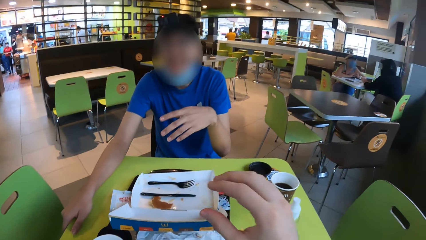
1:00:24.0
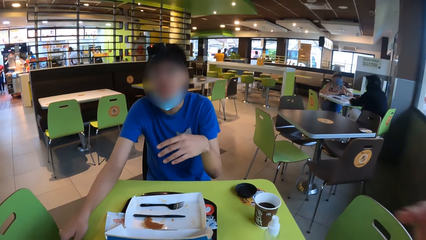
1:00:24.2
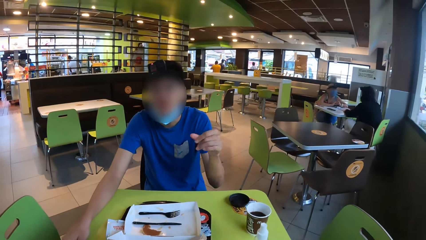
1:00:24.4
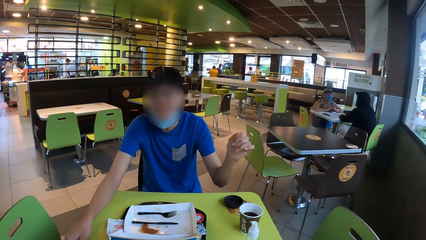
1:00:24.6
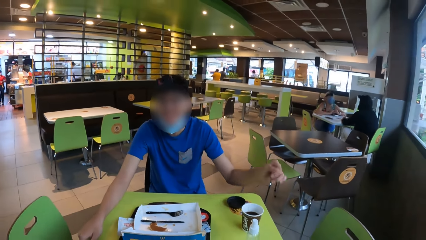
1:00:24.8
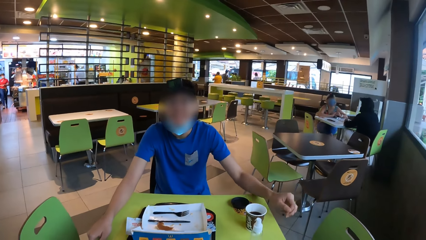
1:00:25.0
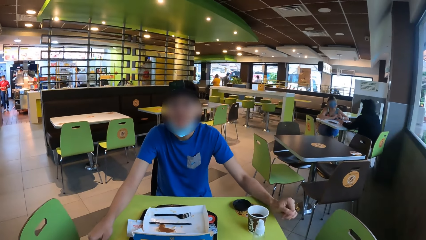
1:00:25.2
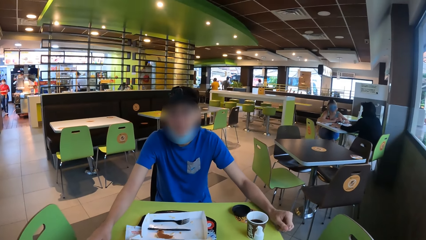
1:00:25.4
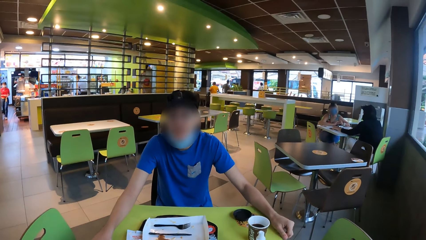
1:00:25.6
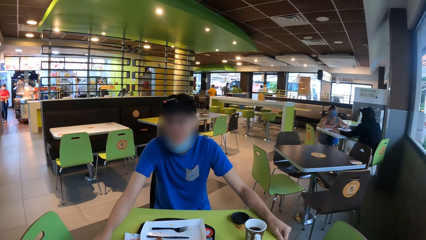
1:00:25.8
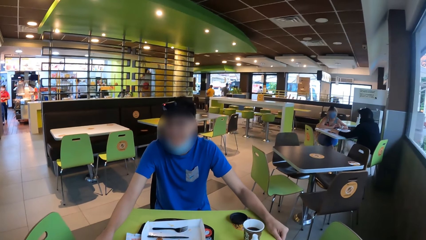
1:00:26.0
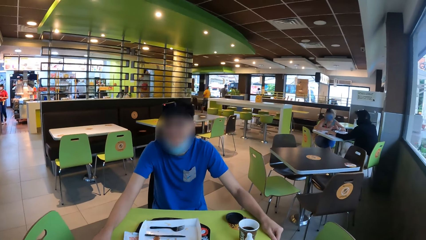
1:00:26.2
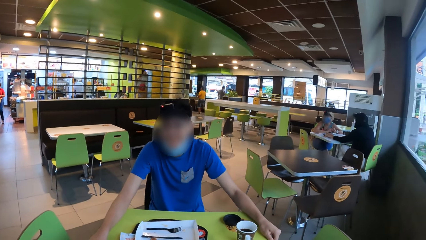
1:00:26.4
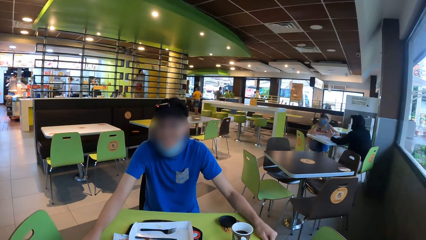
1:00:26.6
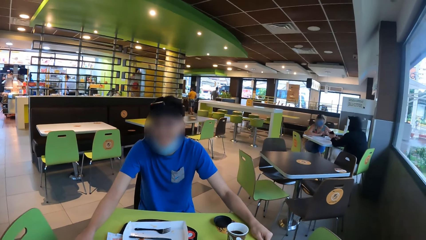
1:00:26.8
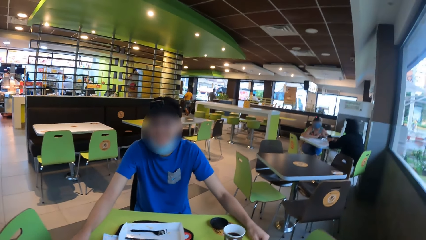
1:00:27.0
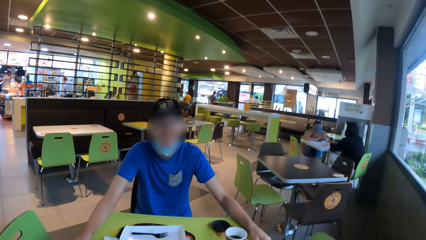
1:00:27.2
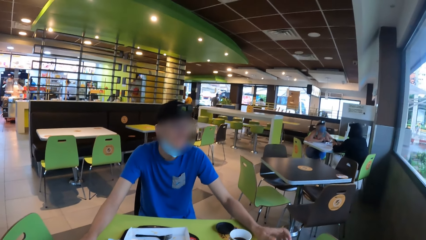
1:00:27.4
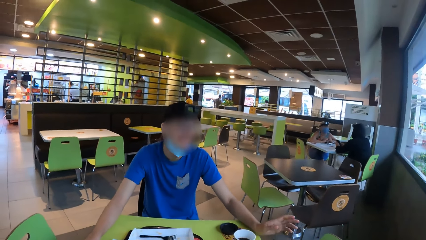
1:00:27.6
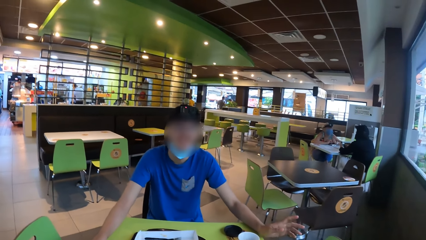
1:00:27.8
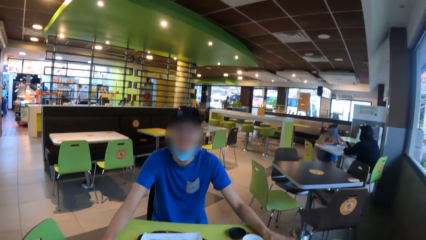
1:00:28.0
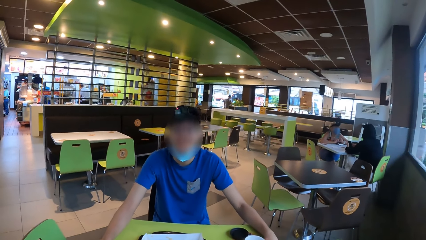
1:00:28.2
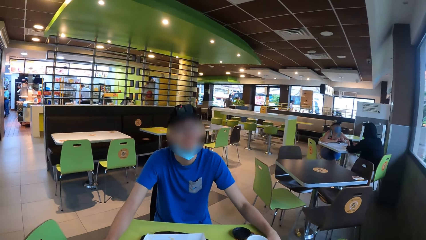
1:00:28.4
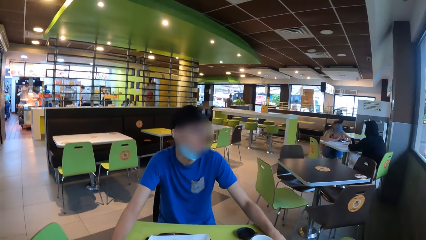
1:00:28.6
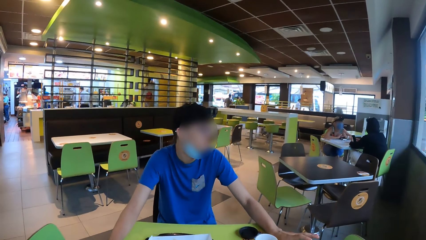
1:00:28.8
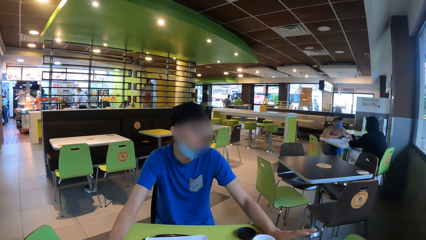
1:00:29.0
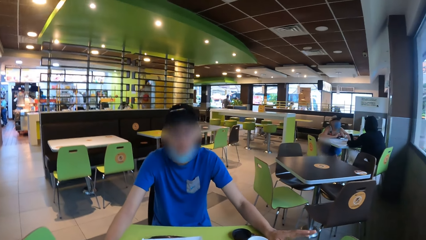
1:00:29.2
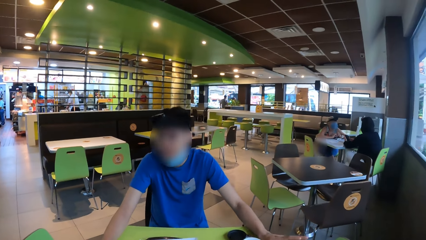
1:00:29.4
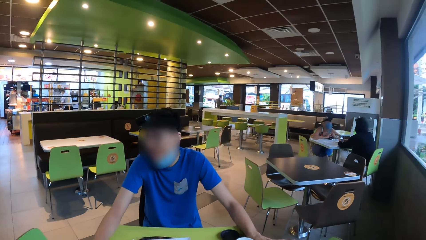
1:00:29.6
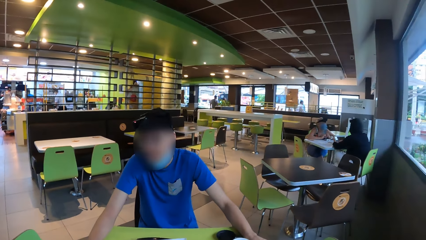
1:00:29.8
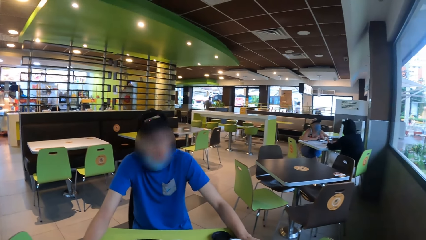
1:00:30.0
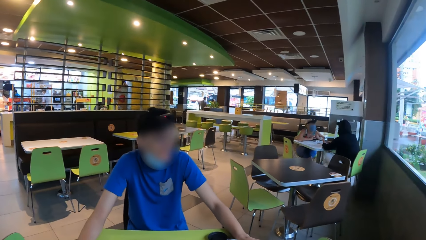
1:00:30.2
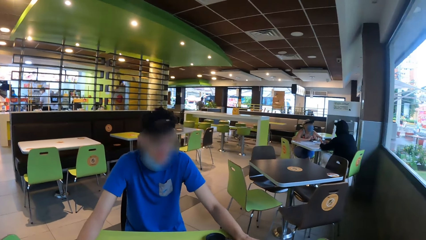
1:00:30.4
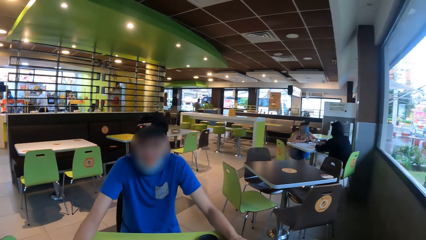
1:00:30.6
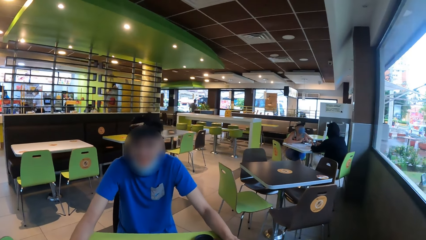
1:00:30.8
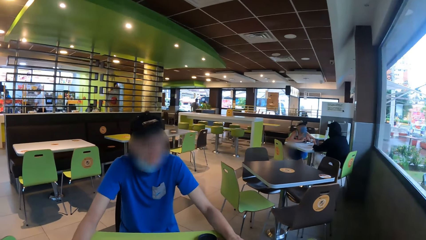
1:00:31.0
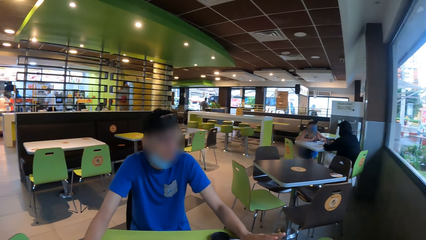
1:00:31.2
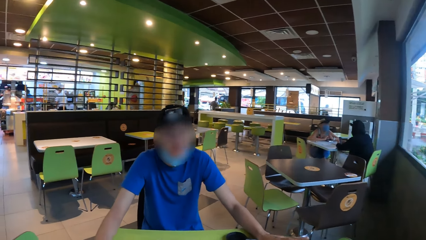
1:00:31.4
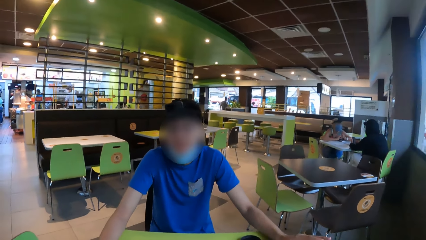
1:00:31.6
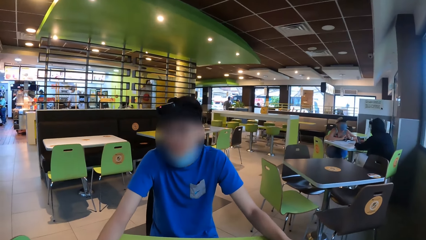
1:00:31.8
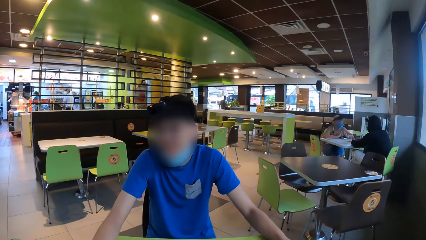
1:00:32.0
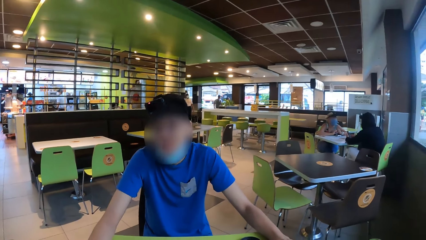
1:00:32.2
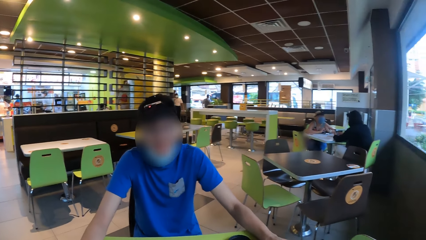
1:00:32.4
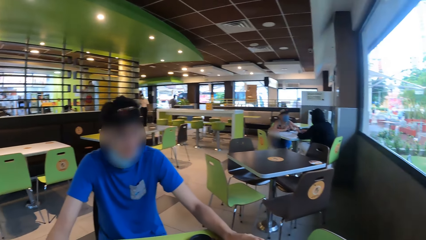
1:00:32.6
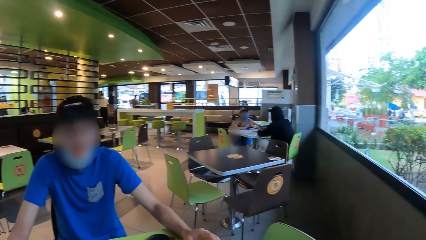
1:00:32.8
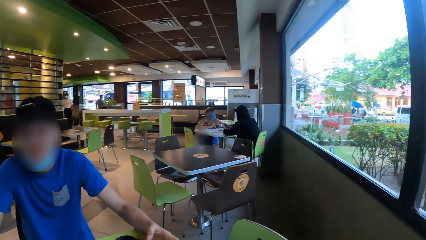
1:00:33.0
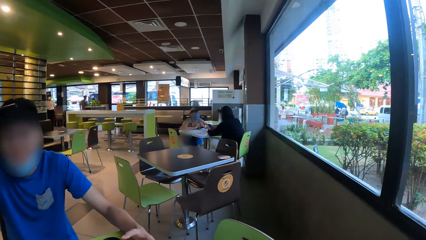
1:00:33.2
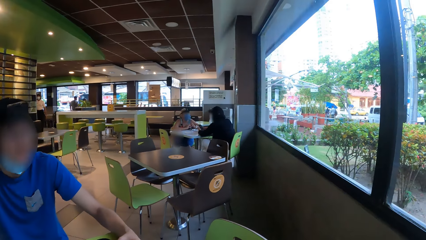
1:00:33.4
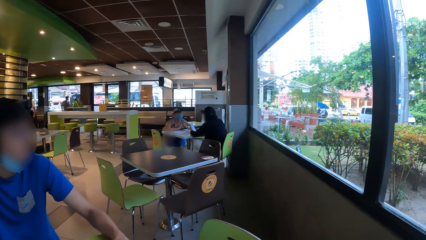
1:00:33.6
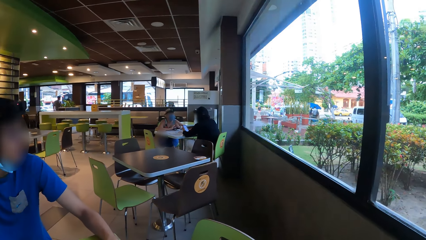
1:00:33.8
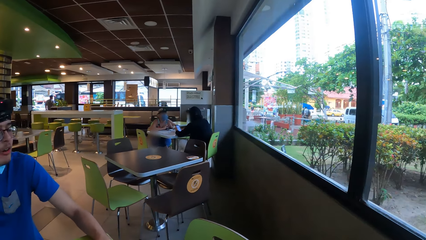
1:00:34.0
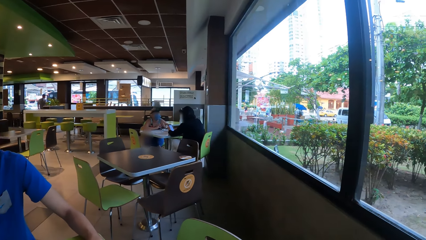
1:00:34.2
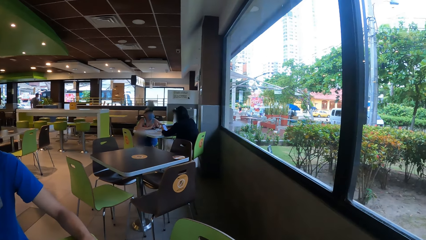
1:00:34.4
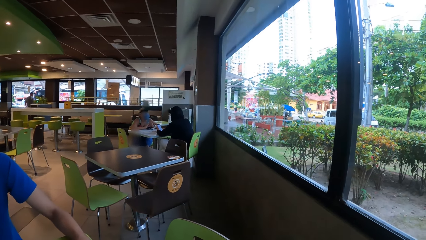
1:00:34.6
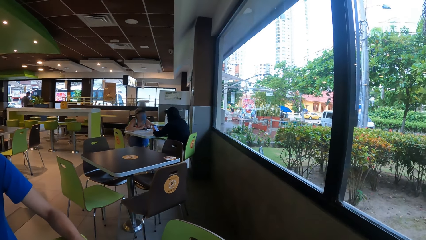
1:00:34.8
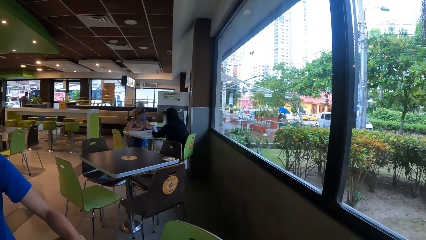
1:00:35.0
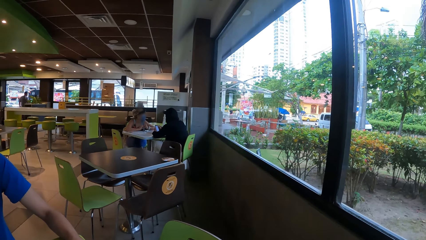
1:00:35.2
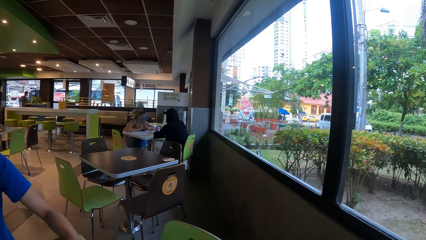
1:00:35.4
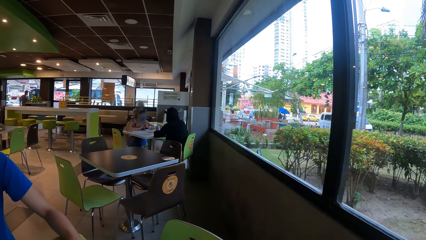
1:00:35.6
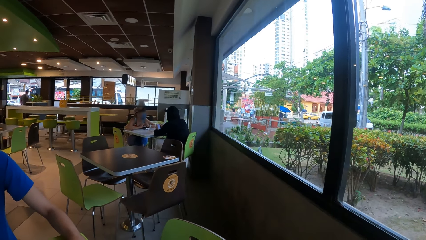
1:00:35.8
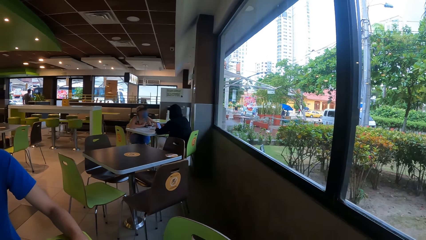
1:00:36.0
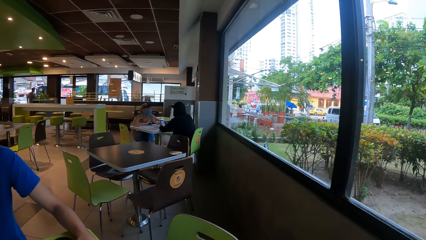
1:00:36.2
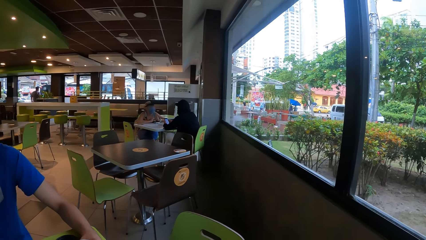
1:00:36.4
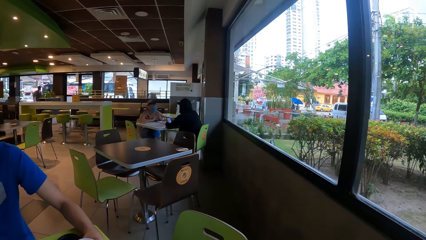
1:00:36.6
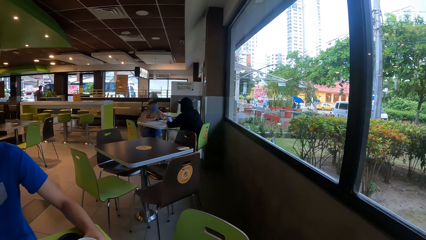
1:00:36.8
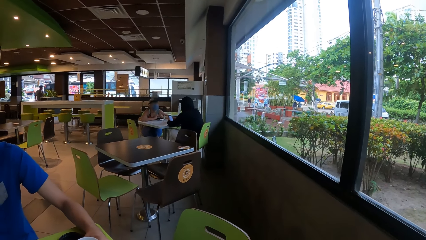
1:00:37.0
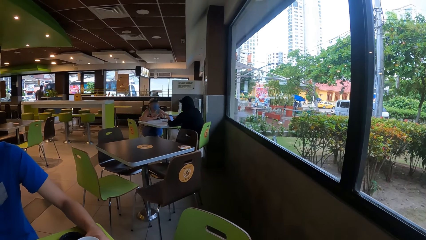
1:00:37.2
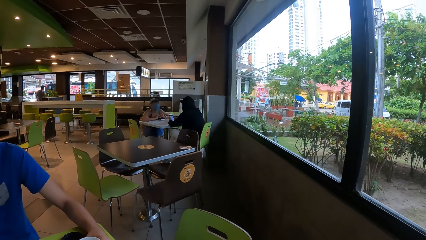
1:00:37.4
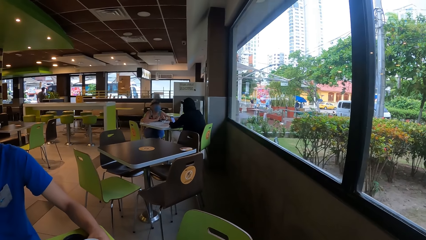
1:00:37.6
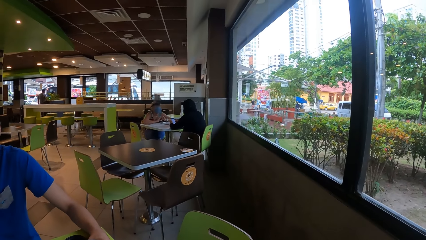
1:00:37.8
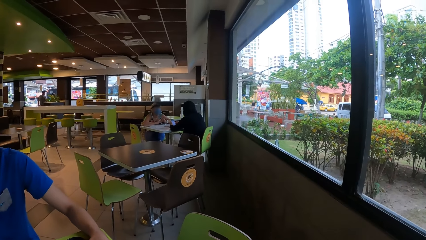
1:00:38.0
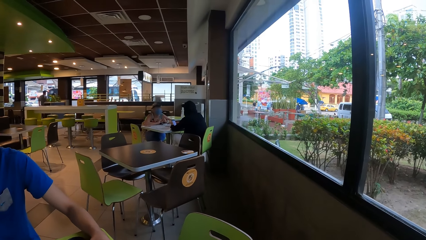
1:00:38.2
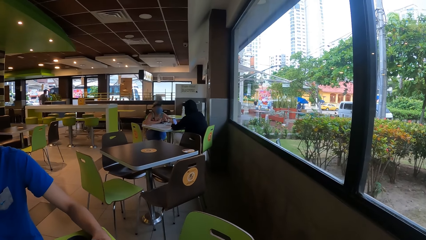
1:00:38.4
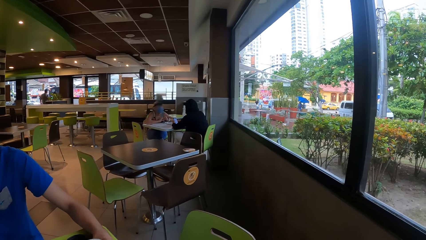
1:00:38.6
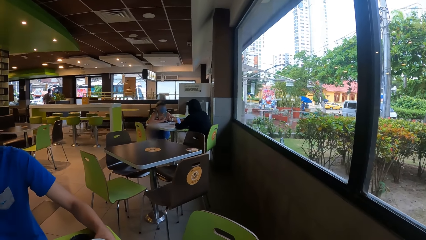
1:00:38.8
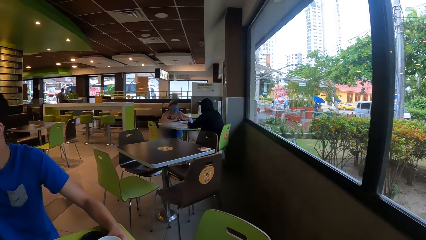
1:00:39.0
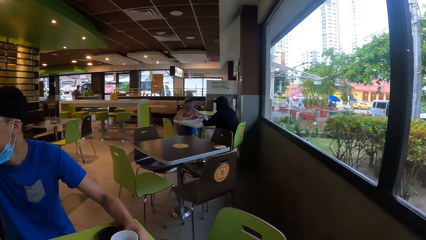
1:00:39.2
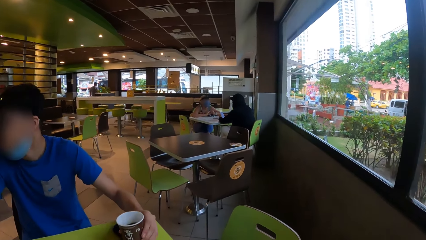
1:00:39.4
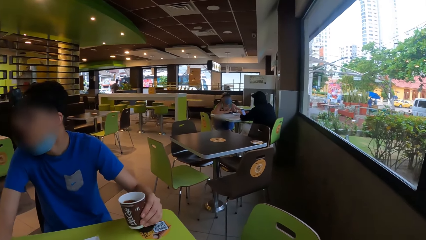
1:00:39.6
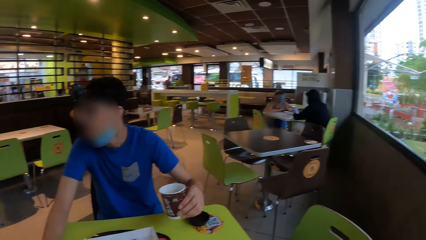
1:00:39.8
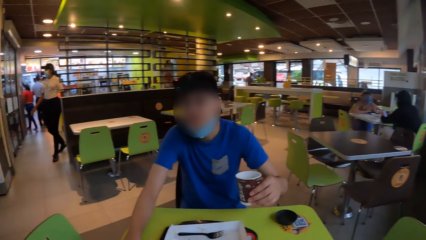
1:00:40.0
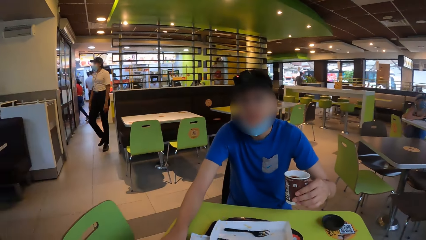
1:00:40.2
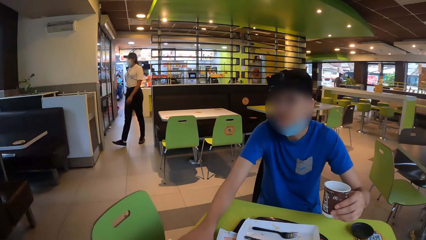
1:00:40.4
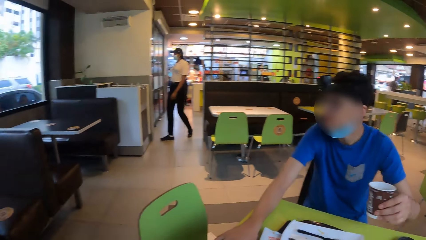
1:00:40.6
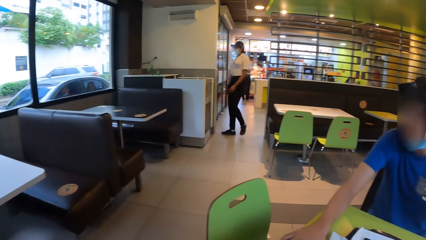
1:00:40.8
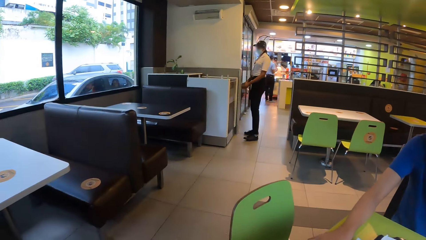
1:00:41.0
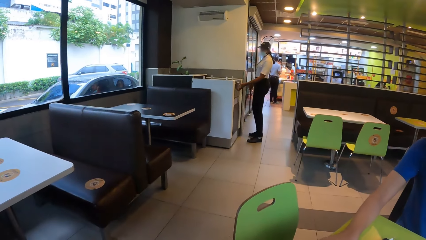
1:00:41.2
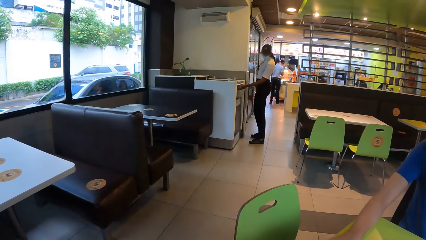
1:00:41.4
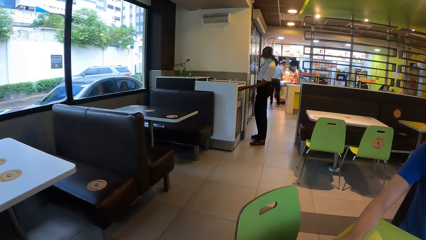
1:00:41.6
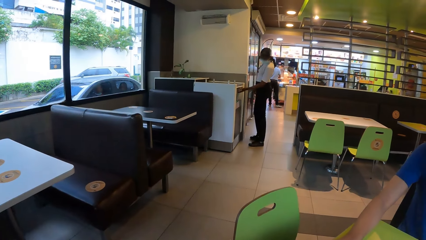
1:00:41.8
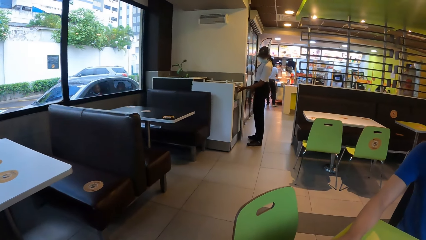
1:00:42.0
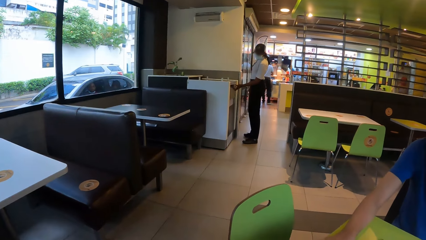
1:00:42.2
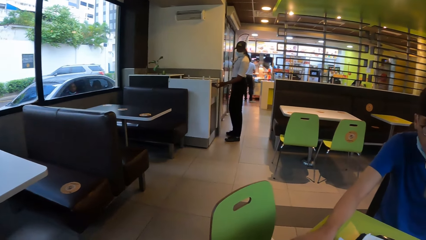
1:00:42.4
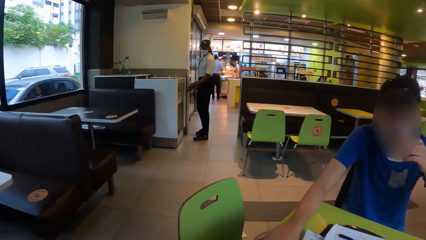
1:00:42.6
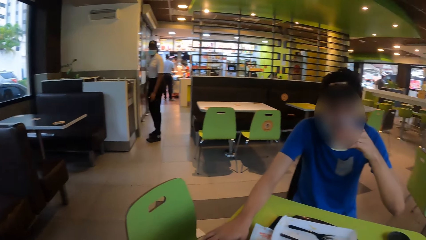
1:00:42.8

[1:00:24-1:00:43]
The camera wearer puts the box on the tray. A man supports his hand on the table. The man nods his head. The camera wearer looks around. They look through the window. The man takes a coffee cup. The camera wearer looks around the restaurant.
